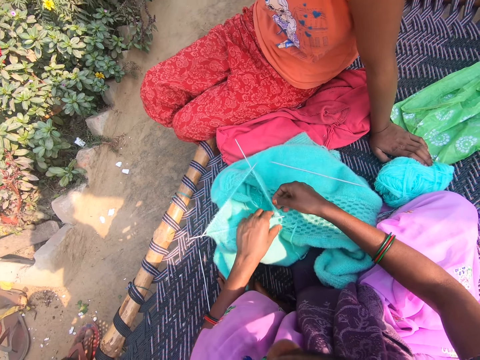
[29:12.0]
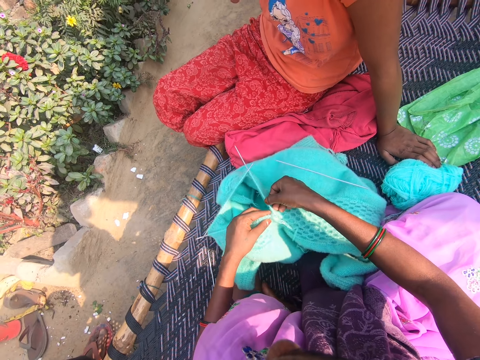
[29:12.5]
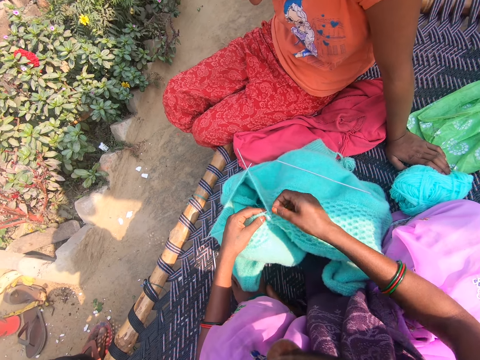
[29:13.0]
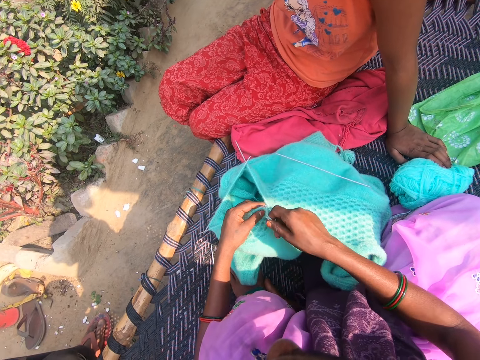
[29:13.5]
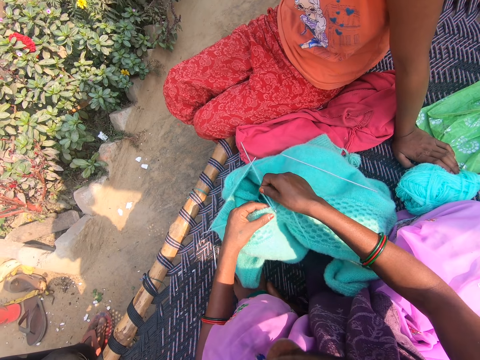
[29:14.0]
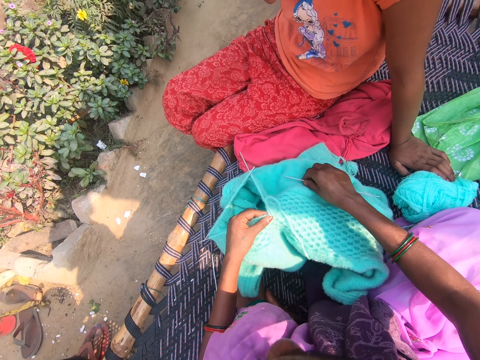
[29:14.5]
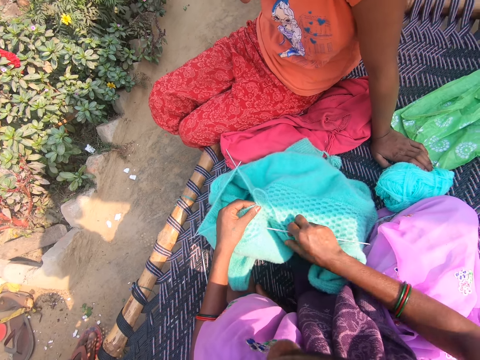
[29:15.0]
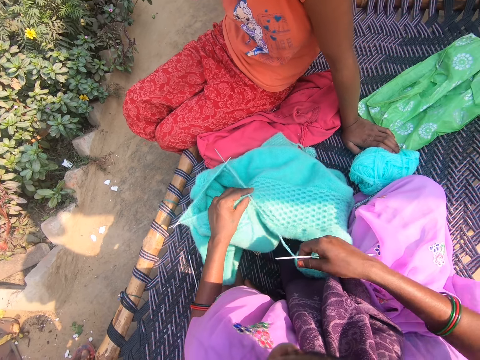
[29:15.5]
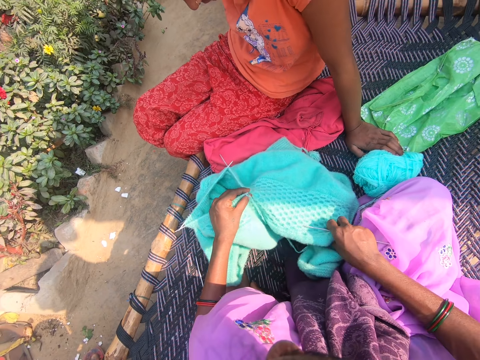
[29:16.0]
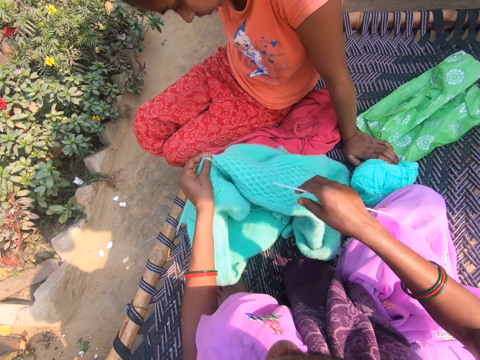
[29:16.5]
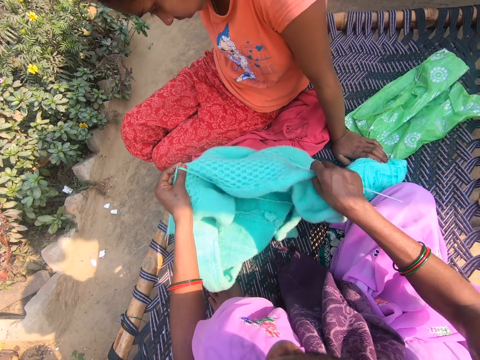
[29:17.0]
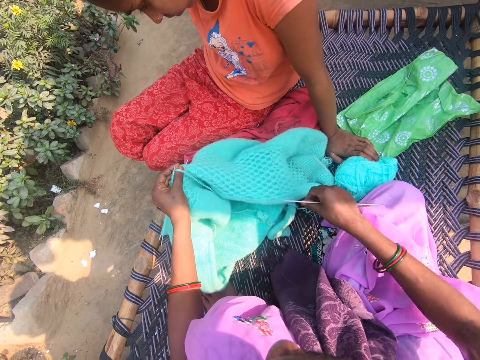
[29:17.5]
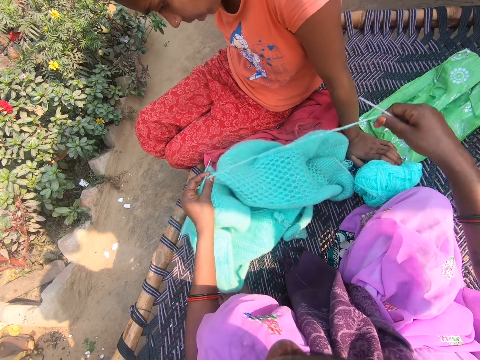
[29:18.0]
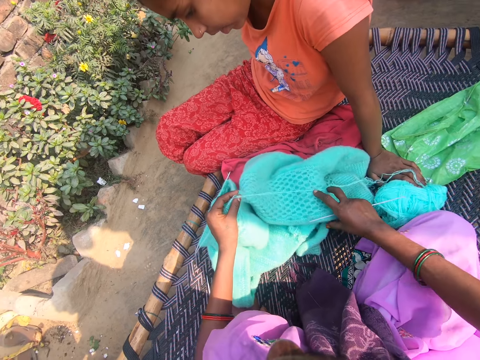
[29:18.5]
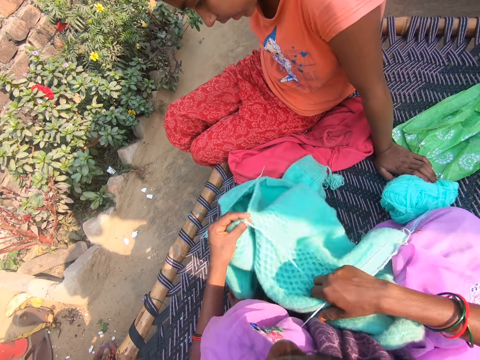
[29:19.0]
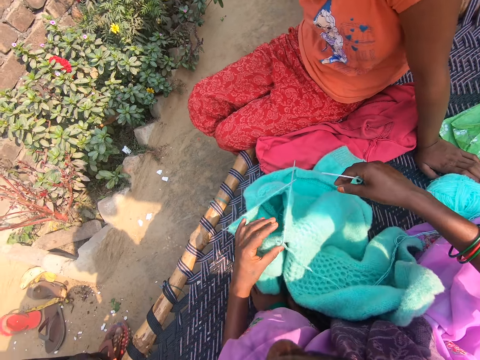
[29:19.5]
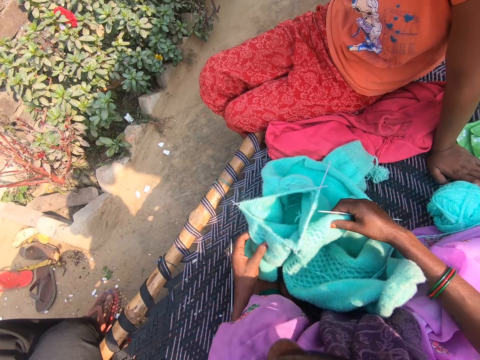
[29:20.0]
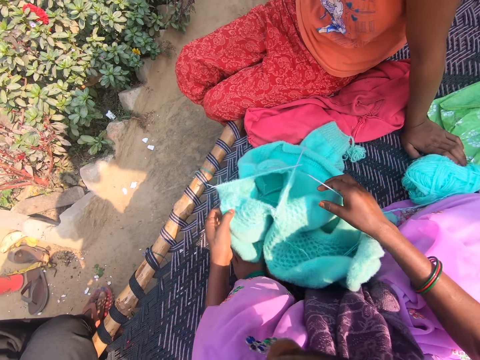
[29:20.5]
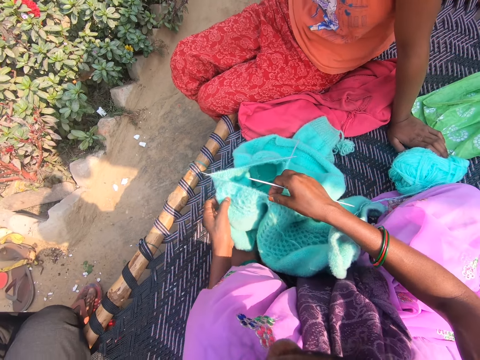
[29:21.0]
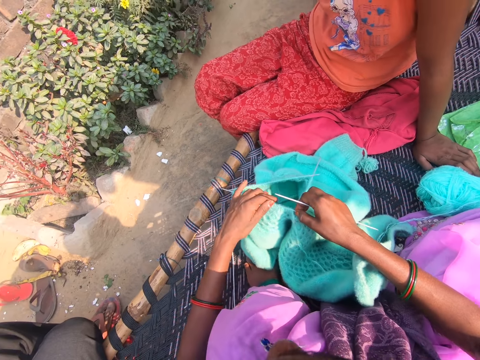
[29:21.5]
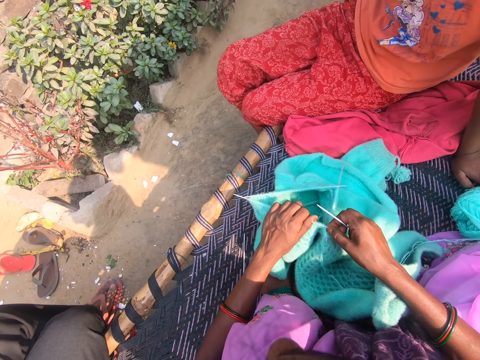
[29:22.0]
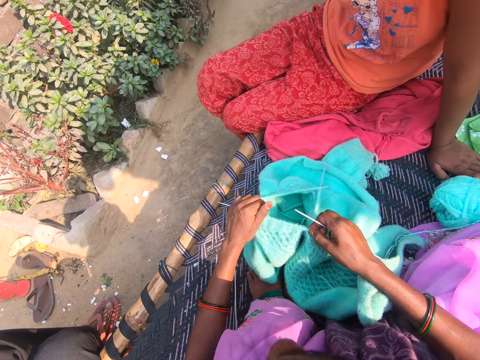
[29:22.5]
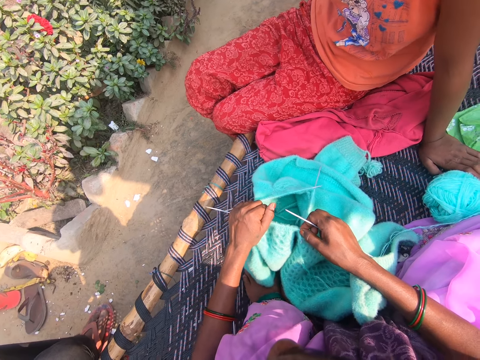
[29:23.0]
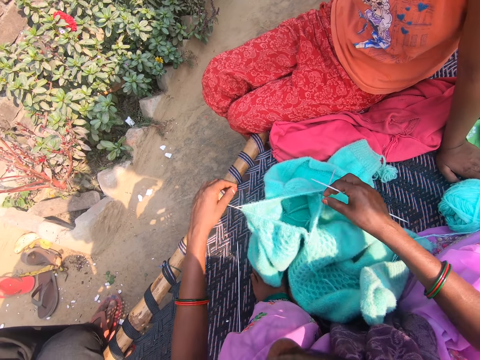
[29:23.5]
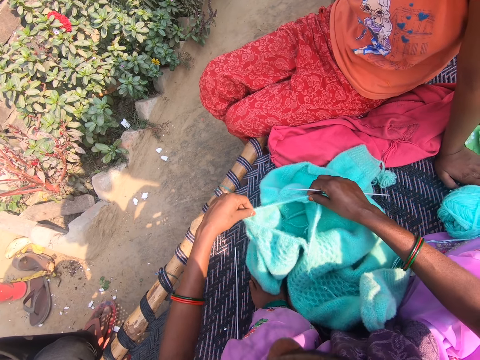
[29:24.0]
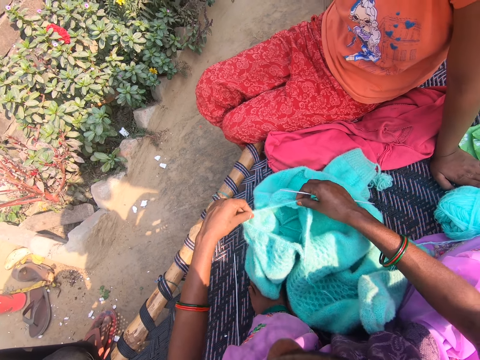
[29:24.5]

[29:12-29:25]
The camera wearer holds the knitting needle. She ties the yarn on the knitting needle. She arranges the yarn on the knitting needle and the yarn fabric. She takes a knitting needle from the yarn fabric. She pulls the yarn on the knitting needle with her right hand. She pulls the woolen fabric. She adjusts the yarn fabric on the mat with her right hand. She takes up the yarn thread from under the yarn fabric. She pulls the yarn. A child talks to the camera wearer. The camera wearer pulls the woolen fabric and moves the woolen fabric. She talks to the child. She pulls the yarn on the woolen fabric. She arranges the yarn on the knitting needles.

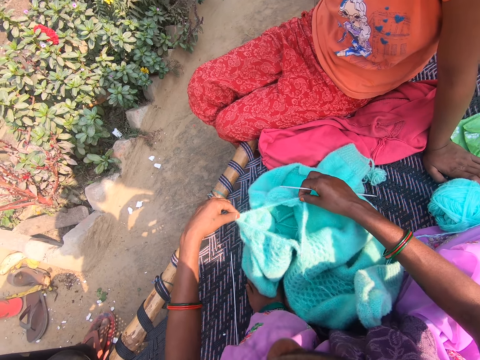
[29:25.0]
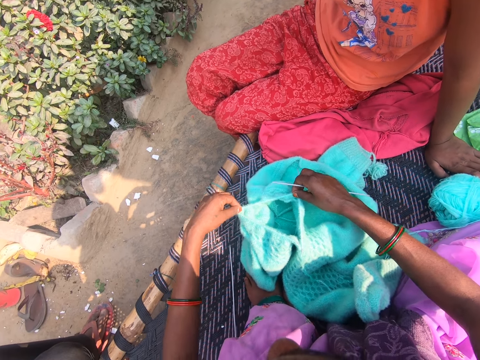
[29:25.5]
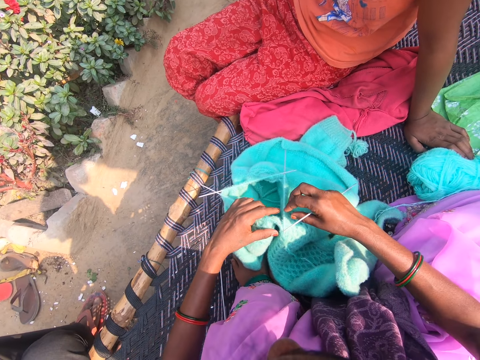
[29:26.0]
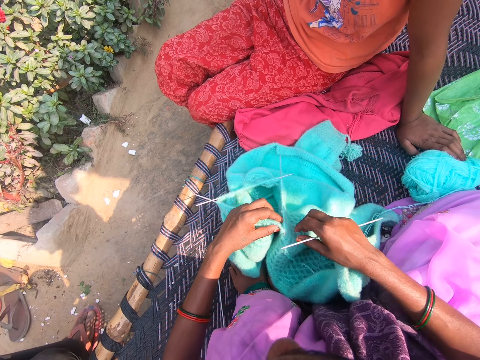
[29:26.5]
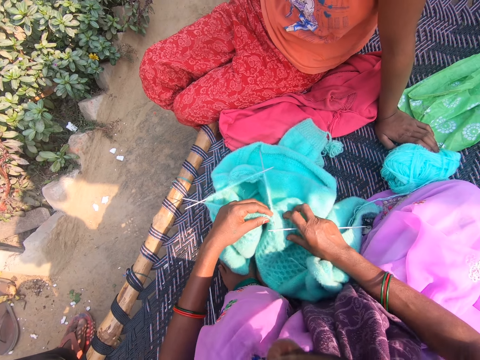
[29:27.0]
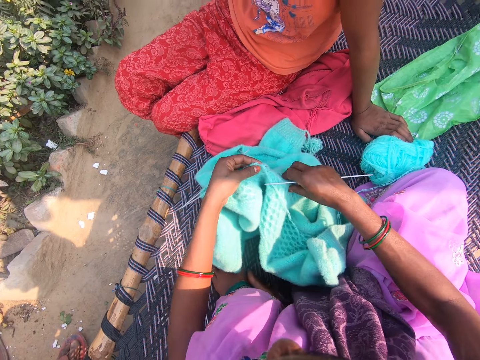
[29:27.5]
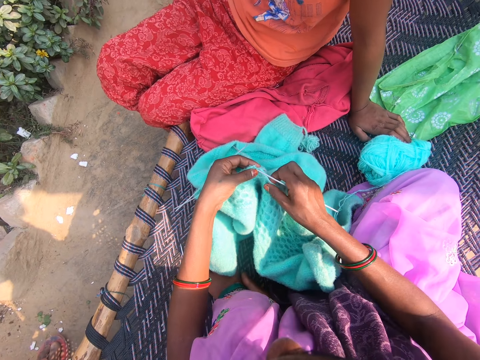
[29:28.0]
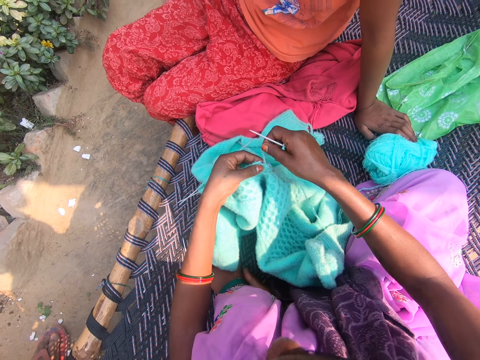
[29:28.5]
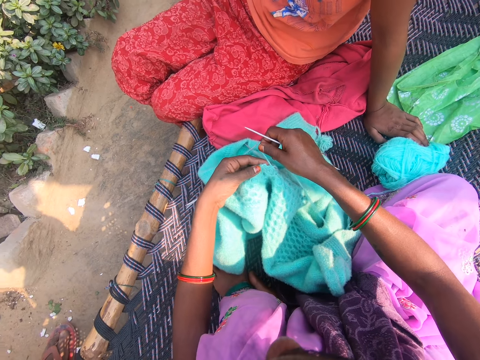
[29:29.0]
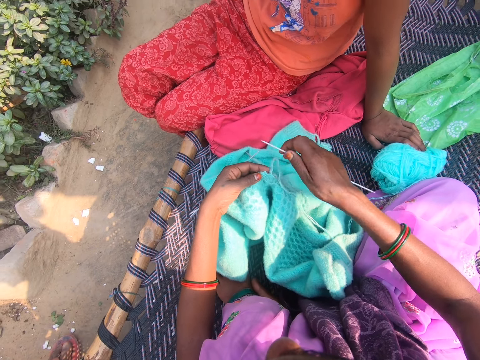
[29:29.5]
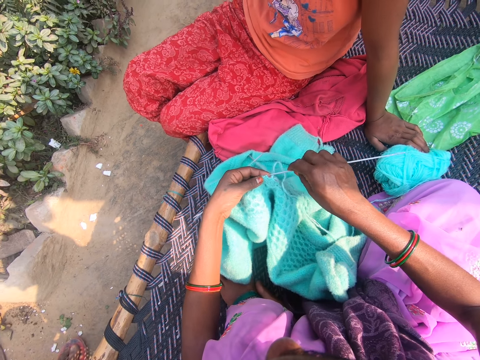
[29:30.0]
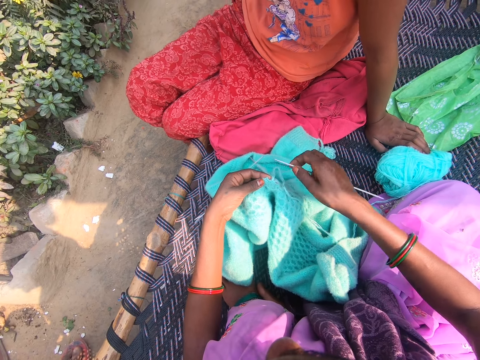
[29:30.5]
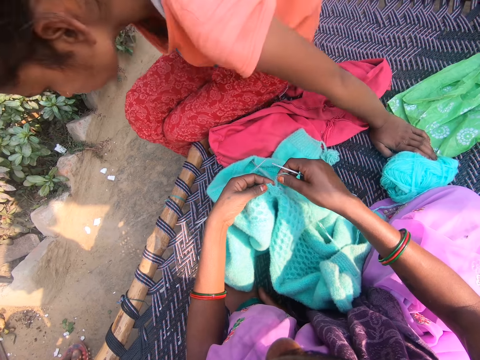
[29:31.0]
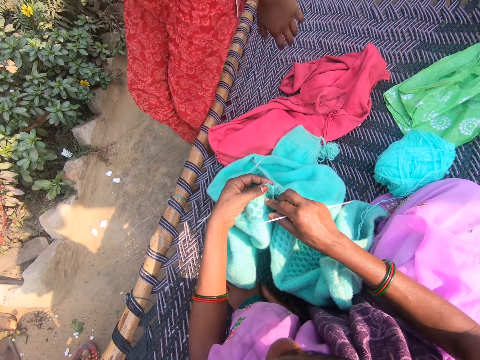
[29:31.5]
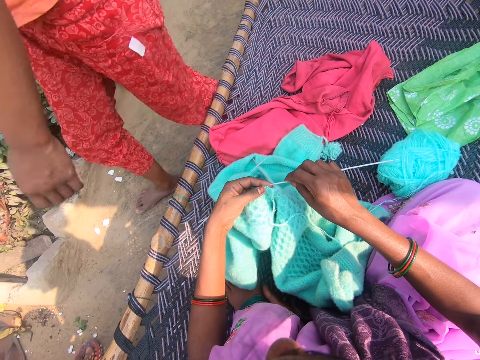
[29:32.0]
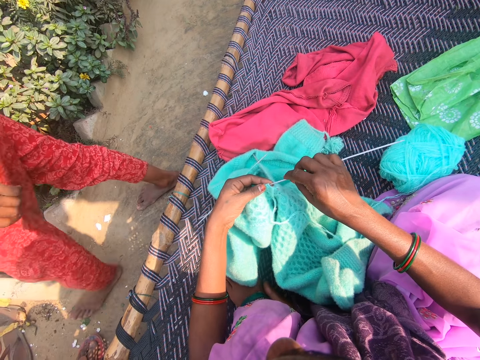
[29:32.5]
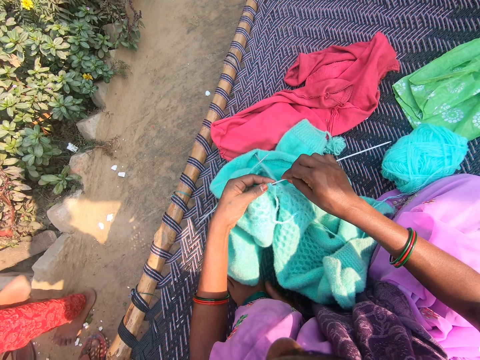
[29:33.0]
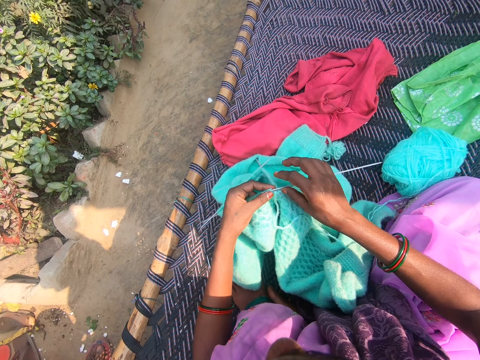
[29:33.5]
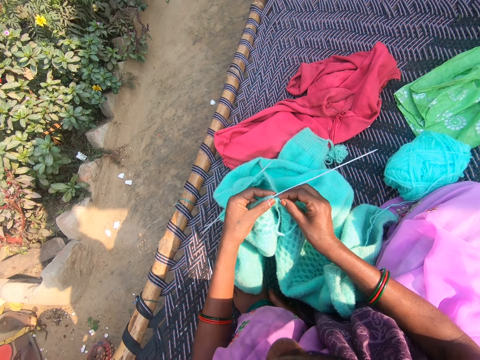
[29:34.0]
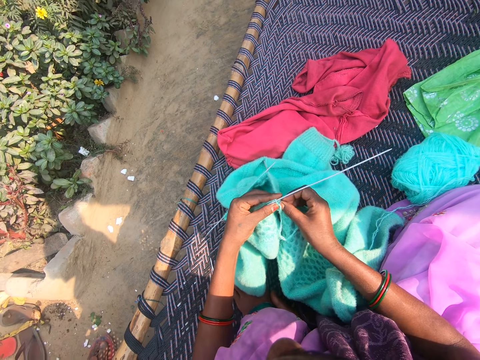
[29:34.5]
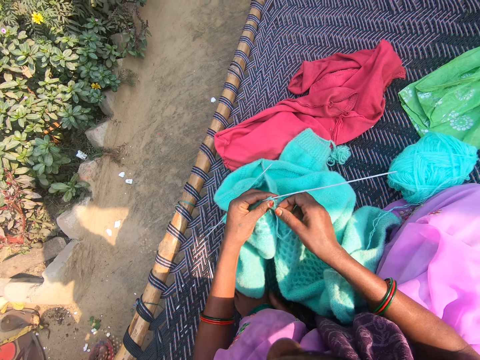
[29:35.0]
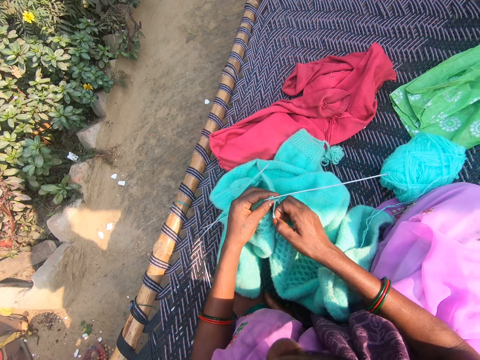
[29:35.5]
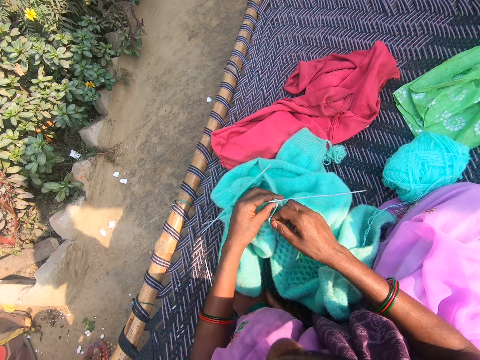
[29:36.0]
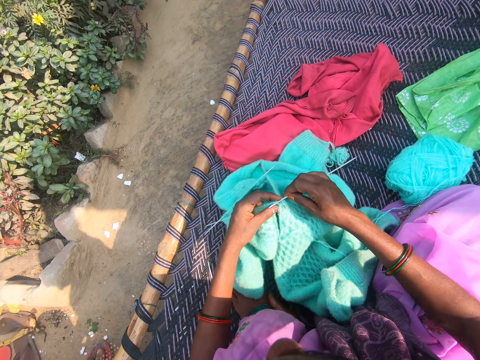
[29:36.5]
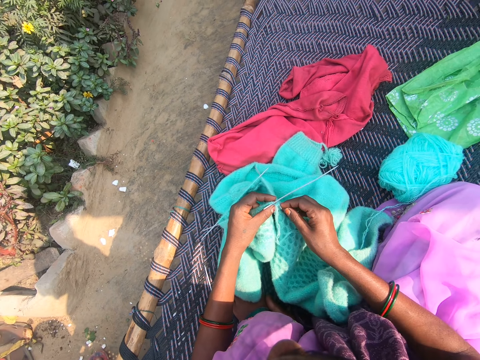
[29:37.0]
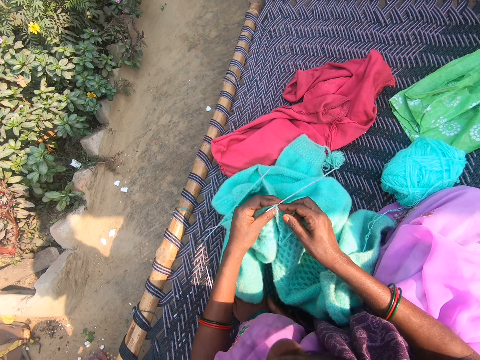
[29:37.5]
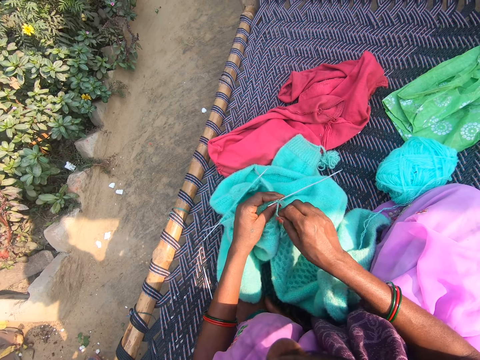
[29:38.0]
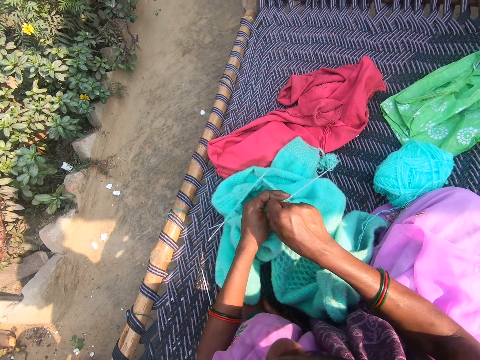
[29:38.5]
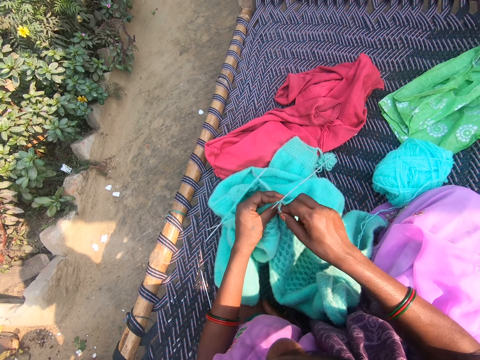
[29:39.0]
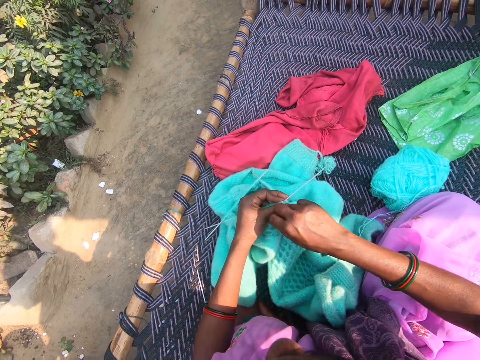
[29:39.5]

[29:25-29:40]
The camera wearer moves the yarn fabric. She ties the yarn on the knitting needle. She raises the yarn with her right hand. She puts the knitting needle in the woolen fabric. She knits the yarn with knitting needles on the mat. She pulls the yarn. A child stands up from the mat. The child walks around the compound. The camera wearer pulls the yarn. She knits the woolen fabric with a knitting needle and the yarn.
